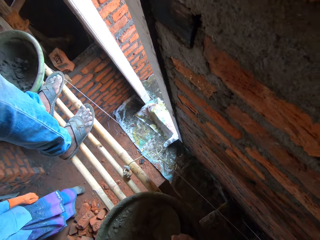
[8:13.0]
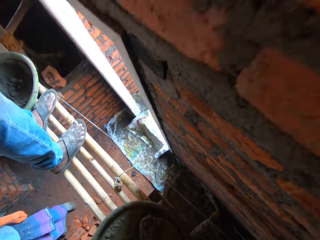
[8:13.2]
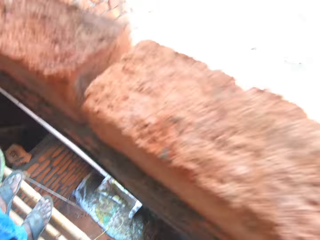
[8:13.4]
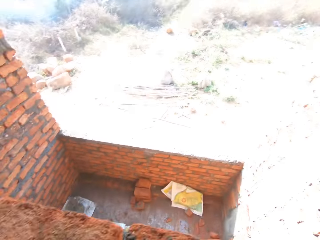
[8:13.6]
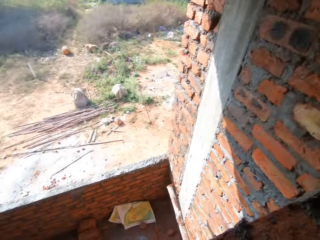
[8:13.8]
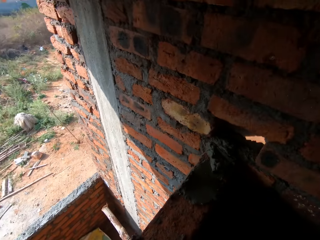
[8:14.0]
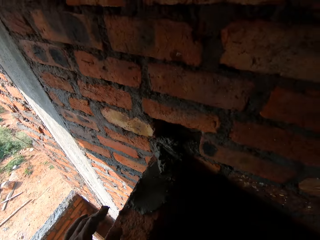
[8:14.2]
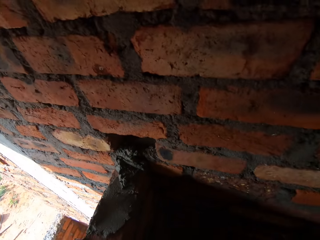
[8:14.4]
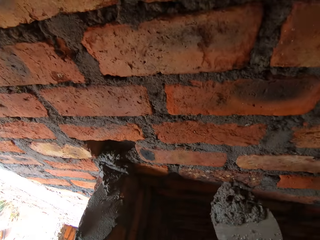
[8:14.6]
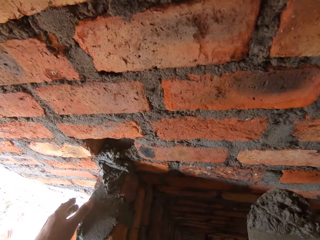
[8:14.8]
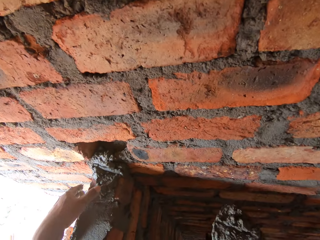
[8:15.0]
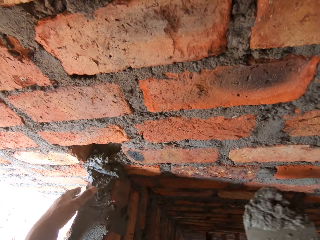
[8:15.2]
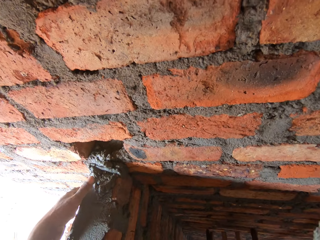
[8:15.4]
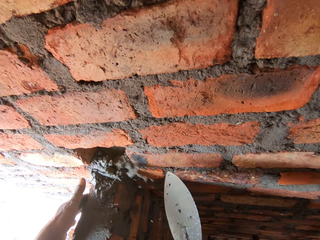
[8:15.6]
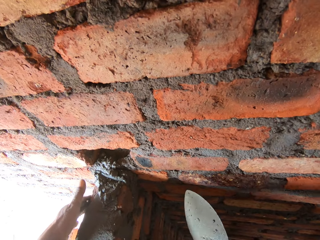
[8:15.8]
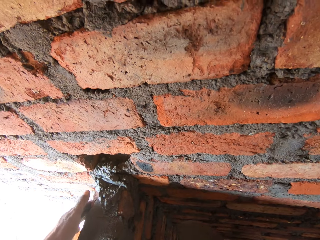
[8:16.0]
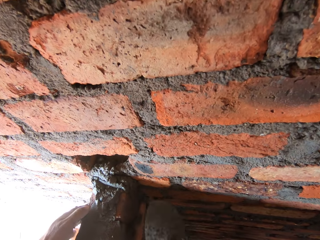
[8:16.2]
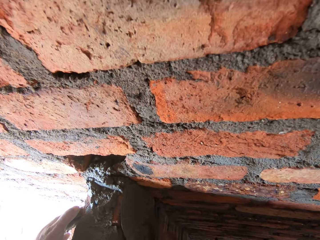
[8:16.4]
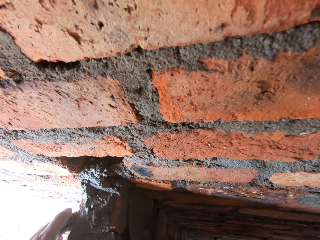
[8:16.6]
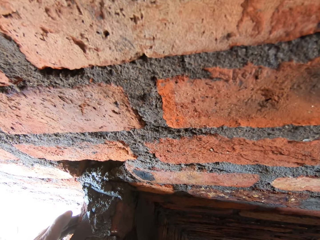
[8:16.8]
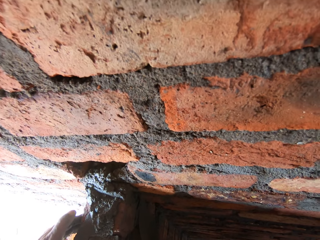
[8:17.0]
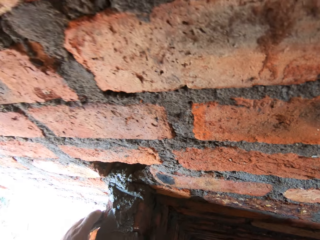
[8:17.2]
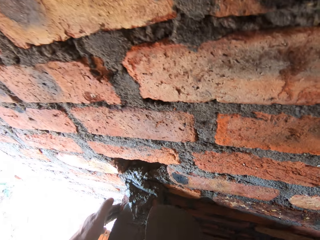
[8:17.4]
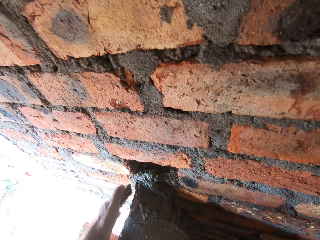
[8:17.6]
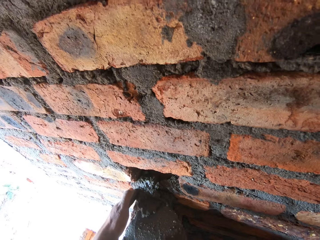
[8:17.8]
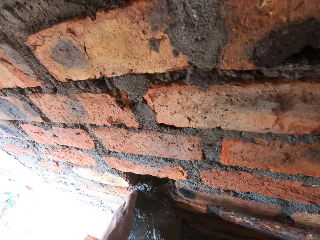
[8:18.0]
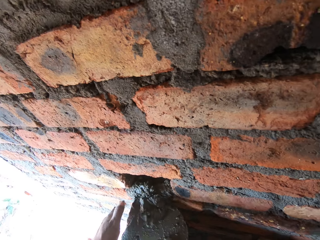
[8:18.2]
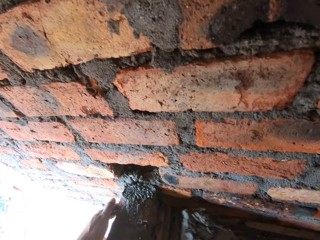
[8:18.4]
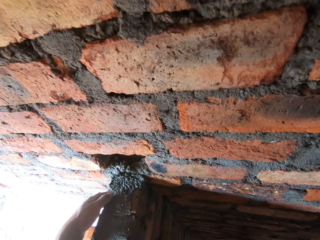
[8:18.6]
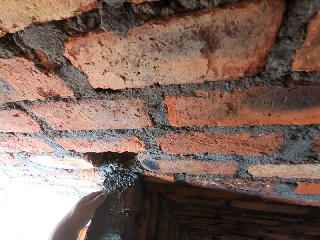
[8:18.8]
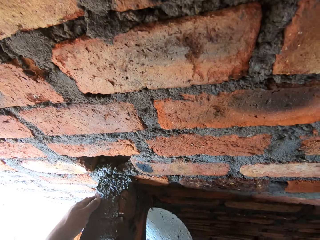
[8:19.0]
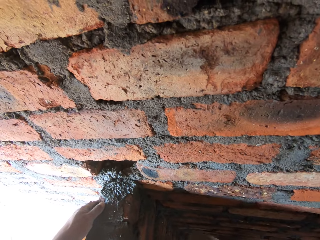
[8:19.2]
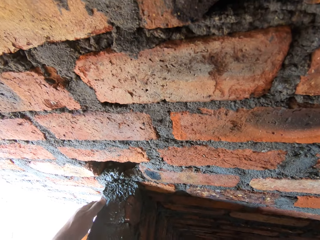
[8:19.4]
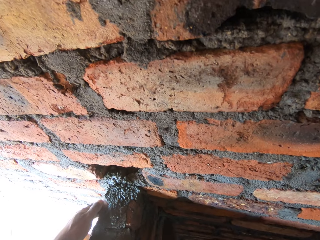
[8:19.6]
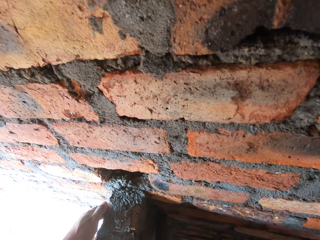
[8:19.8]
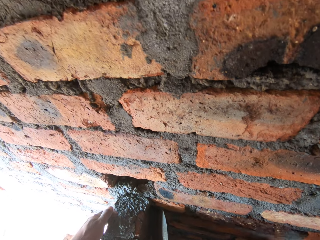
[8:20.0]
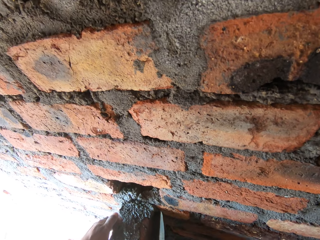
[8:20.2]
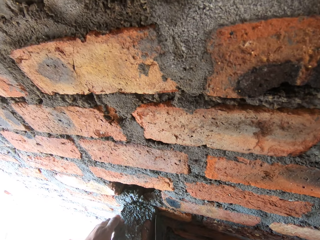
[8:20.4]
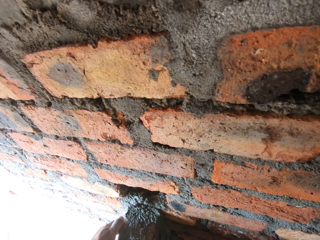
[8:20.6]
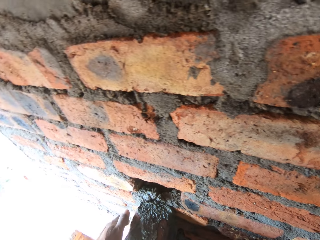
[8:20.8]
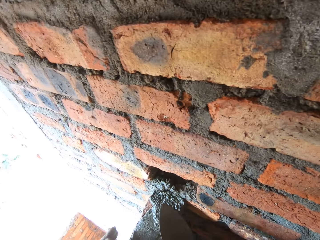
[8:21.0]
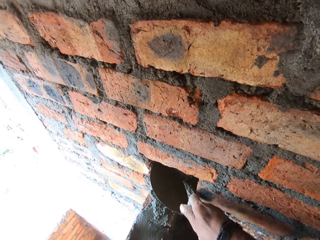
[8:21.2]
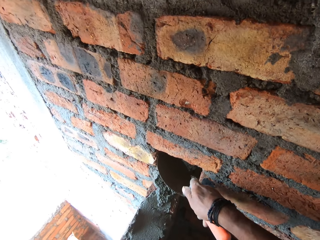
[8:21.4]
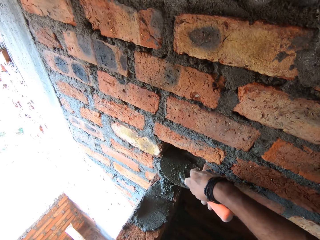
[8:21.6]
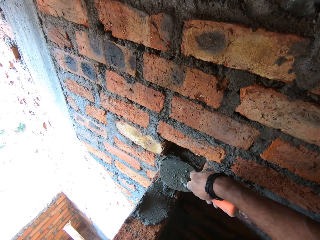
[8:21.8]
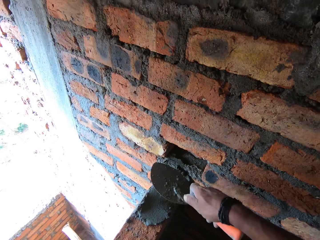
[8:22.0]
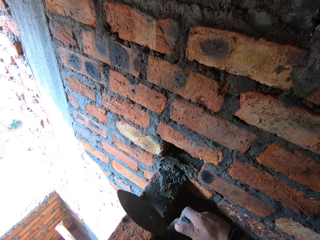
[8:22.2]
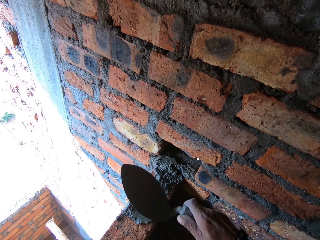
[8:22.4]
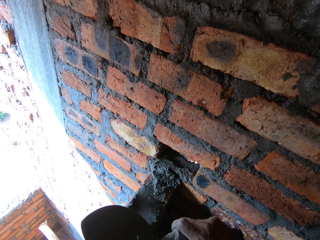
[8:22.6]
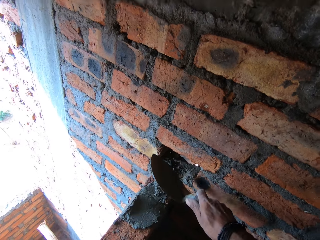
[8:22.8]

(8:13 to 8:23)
The camera wearer scoops cement with a trowel. They plaster the cement on a brick.

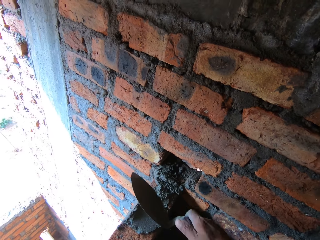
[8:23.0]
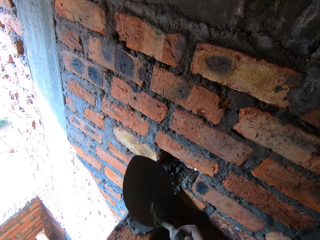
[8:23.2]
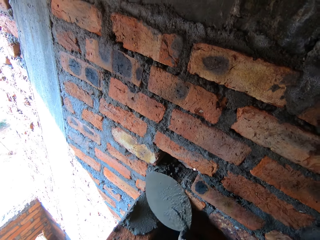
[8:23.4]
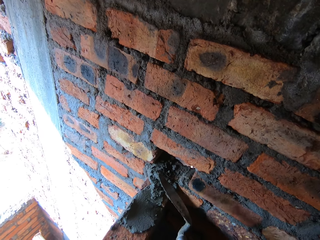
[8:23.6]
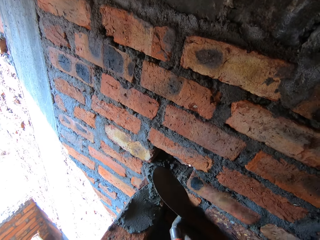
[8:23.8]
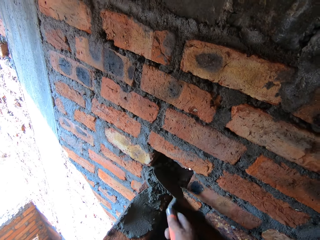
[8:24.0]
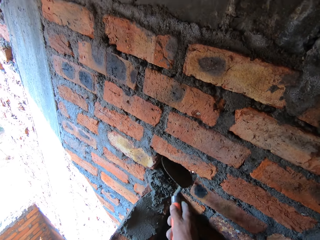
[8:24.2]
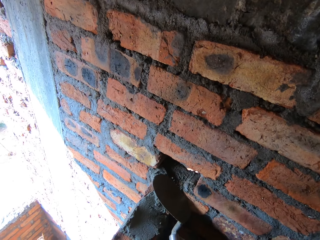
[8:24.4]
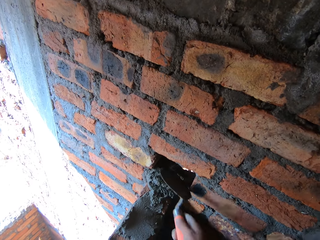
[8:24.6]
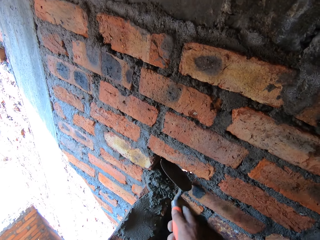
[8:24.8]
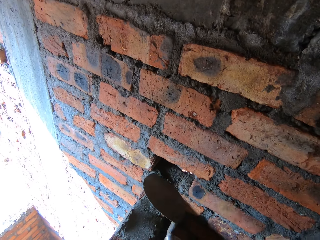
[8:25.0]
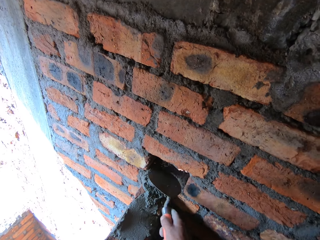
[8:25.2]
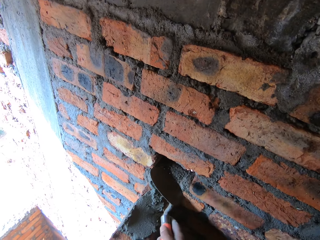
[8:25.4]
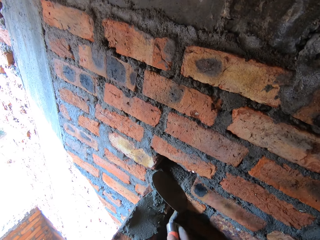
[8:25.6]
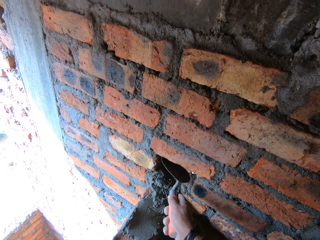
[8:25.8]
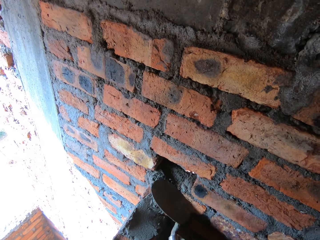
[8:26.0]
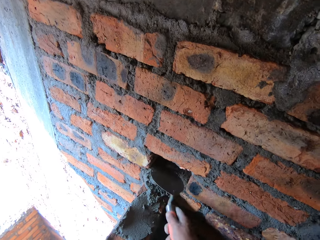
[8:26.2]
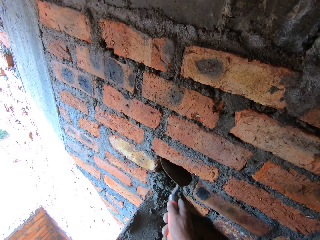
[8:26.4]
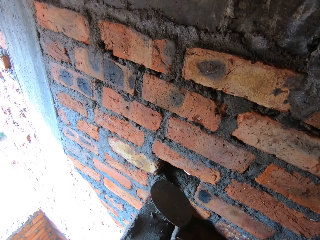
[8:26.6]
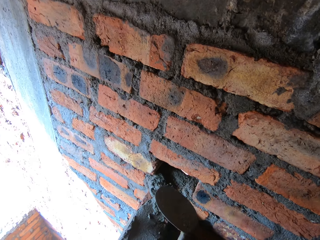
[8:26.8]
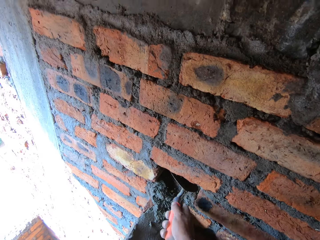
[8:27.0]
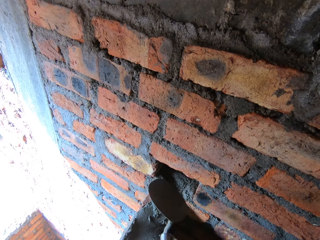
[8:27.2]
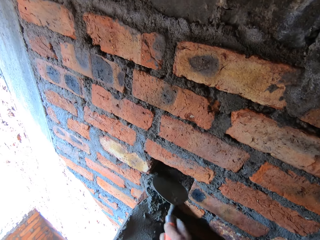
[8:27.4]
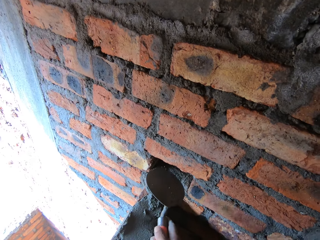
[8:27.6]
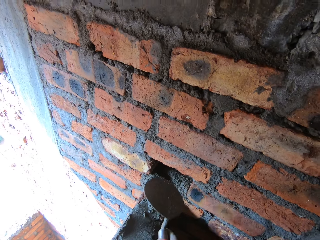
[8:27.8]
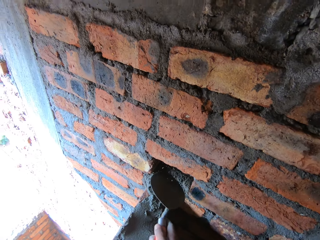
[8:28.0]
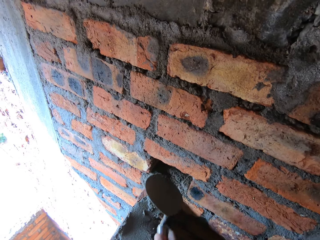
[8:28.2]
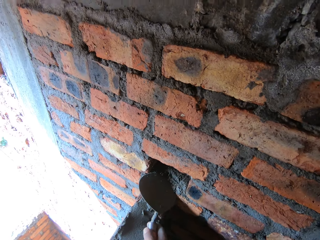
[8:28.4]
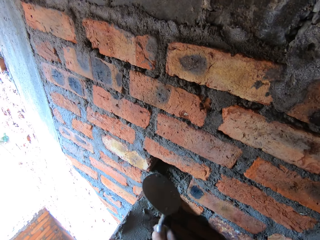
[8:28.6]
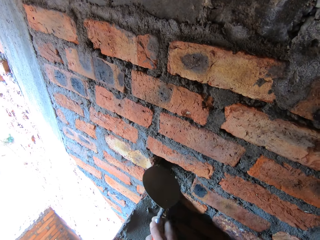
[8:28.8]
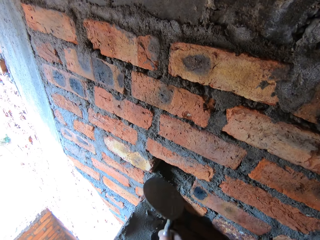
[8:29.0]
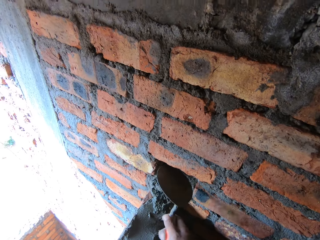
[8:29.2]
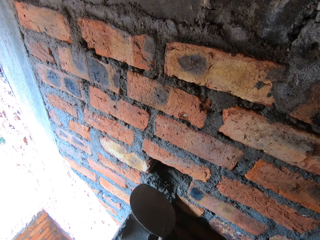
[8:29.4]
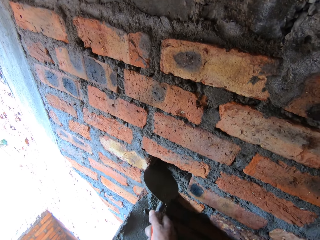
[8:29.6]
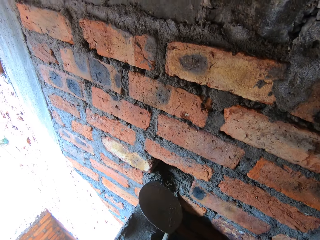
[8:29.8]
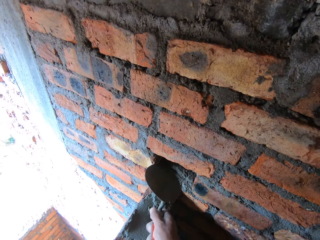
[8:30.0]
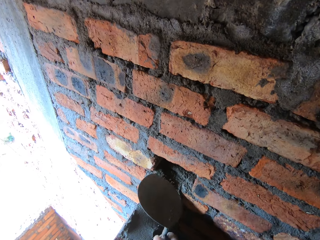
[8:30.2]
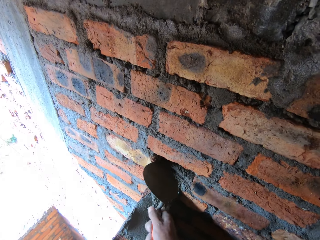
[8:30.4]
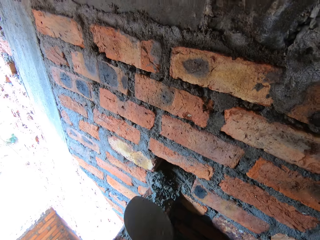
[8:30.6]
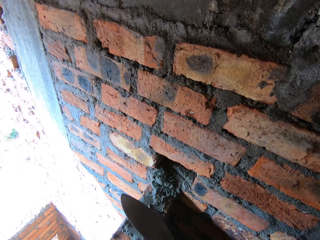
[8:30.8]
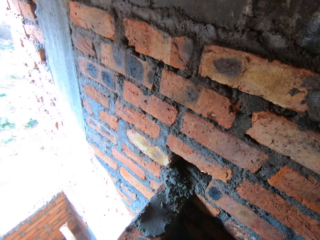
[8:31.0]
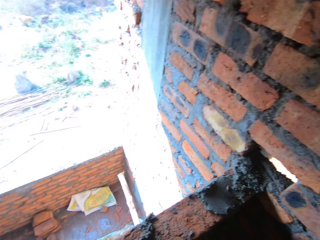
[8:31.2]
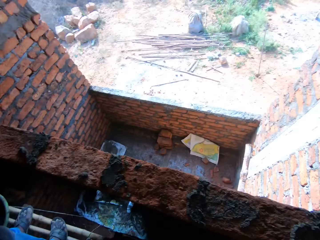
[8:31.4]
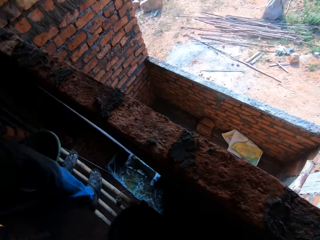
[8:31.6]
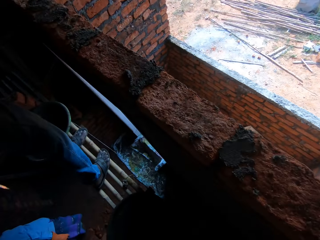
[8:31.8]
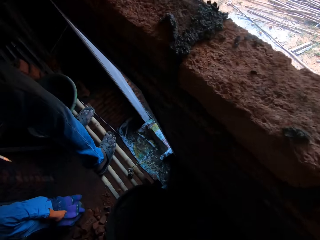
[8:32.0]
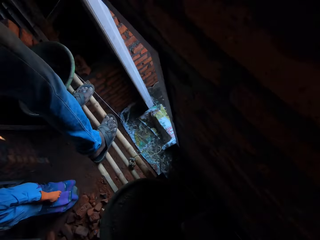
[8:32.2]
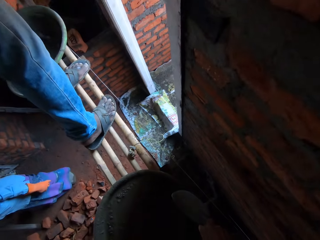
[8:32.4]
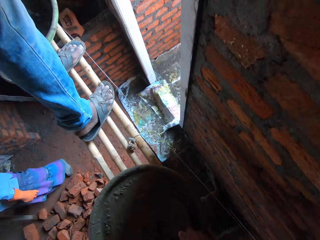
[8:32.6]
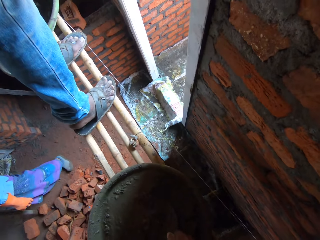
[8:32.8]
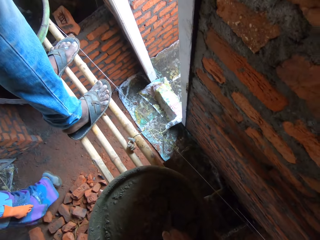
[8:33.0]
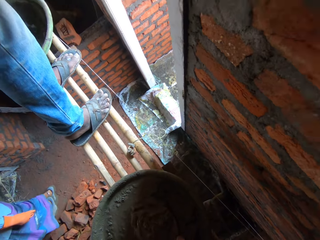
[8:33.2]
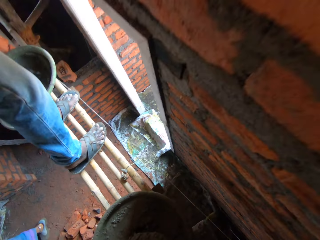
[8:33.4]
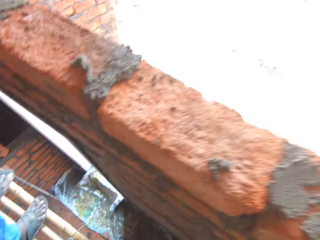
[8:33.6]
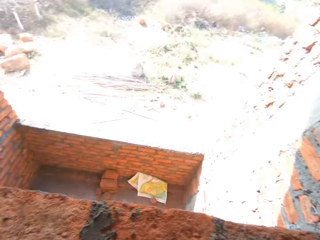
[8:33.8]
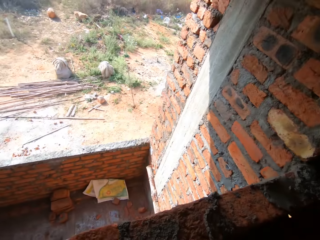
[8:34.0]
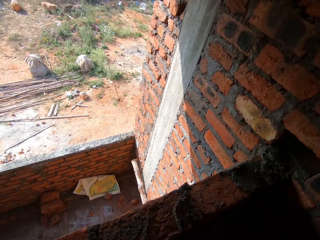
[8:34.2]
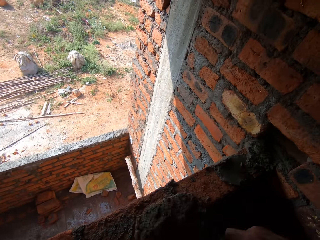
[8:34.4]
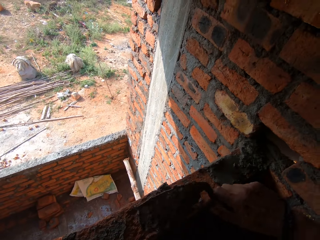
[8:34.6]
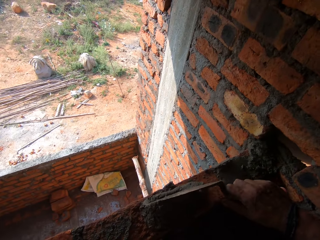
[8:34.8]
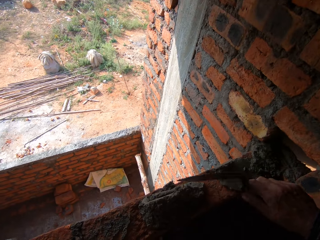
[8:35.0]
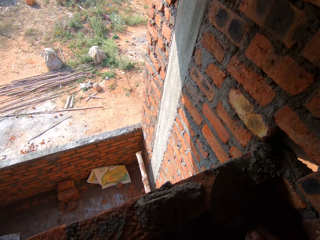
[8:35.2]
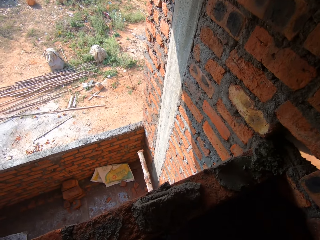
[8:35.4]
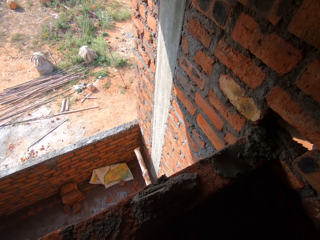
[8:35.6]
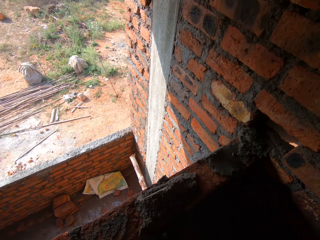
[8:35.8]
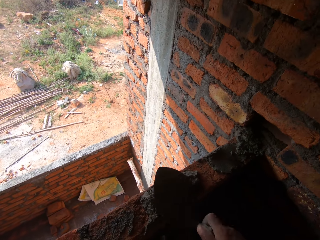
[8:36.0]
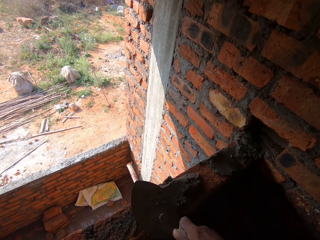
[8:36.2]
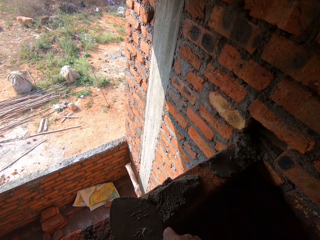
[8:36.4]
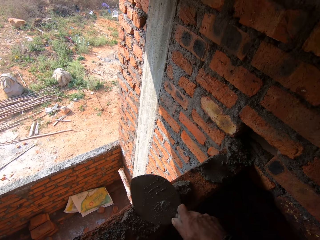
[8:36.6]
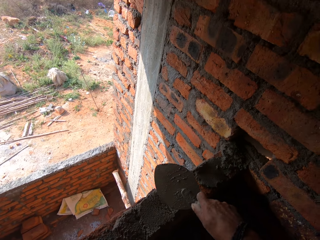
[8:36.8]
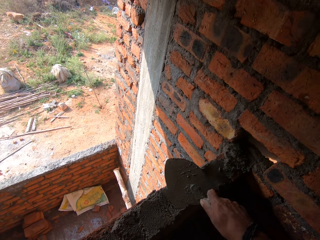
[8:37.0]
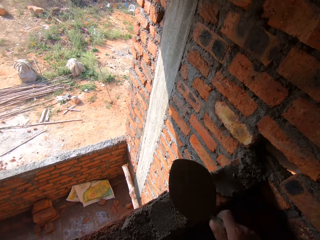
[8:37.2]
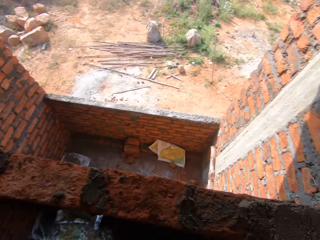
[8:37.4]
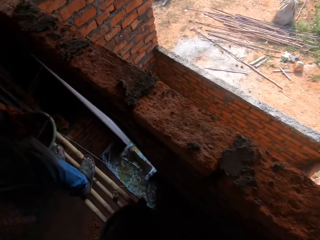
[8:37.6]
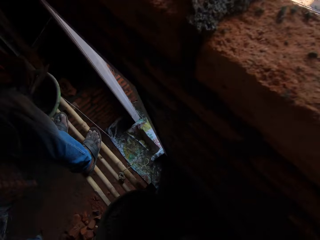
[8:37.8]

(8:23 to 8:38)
The camera wearer hits the brick with a brick trowel. They scoop the concrete with the brick trowel. They apply the concrete on the brick with the brick trowel.
